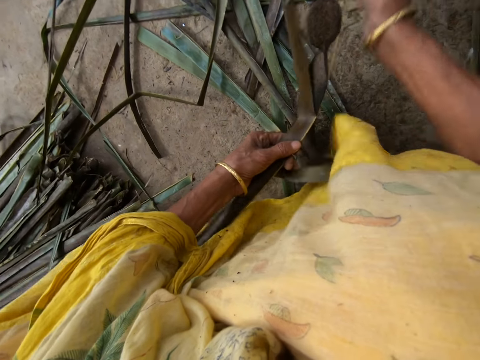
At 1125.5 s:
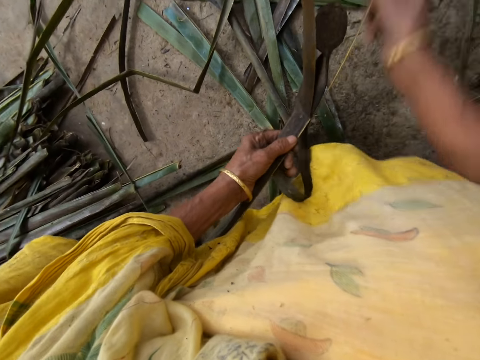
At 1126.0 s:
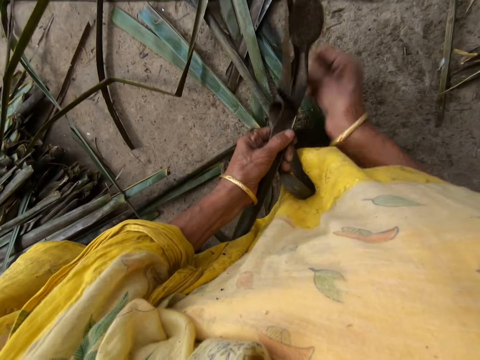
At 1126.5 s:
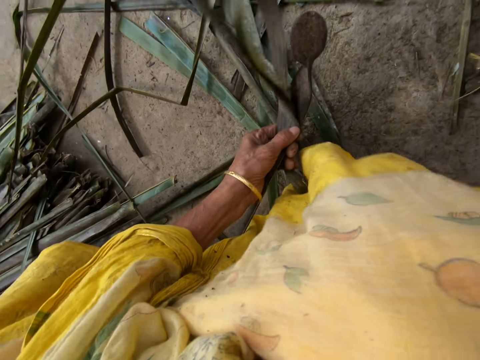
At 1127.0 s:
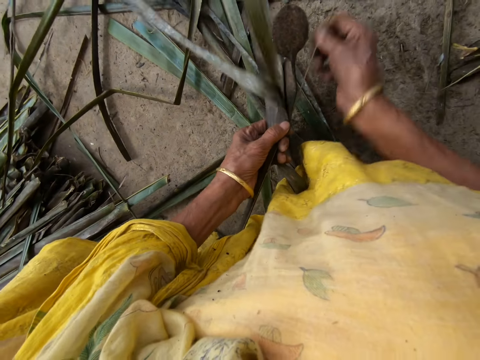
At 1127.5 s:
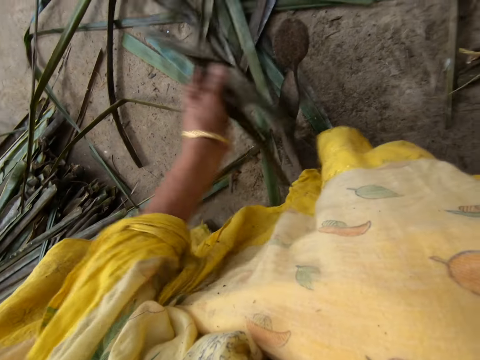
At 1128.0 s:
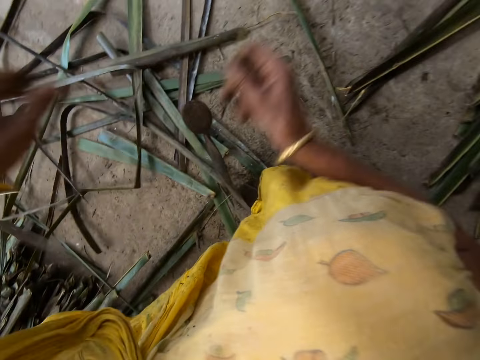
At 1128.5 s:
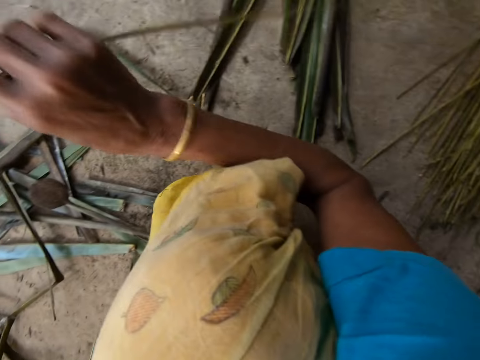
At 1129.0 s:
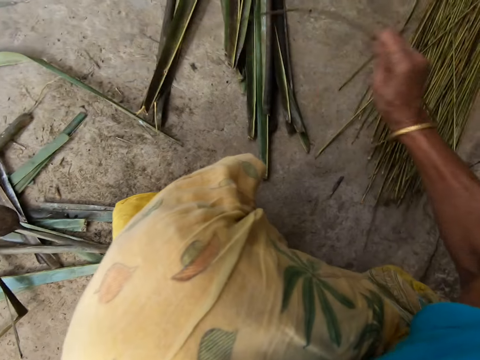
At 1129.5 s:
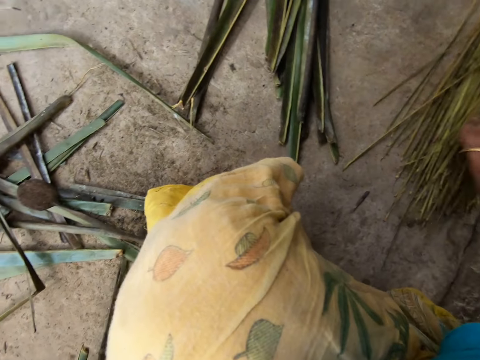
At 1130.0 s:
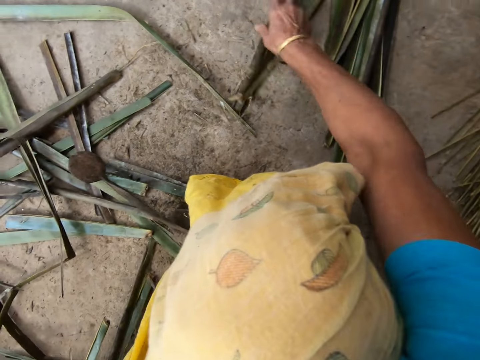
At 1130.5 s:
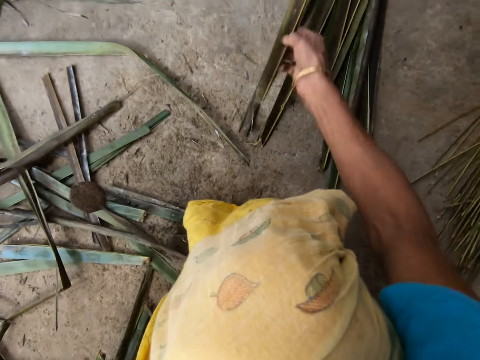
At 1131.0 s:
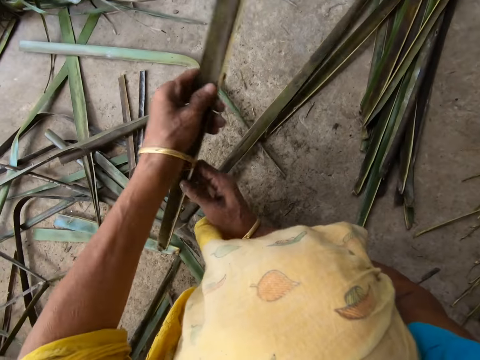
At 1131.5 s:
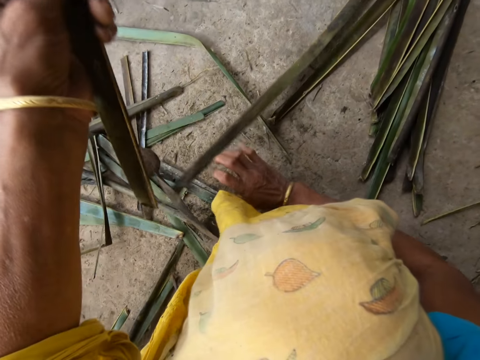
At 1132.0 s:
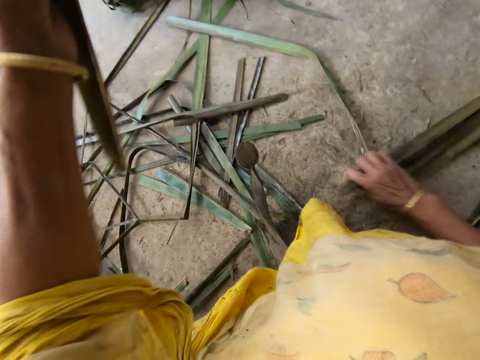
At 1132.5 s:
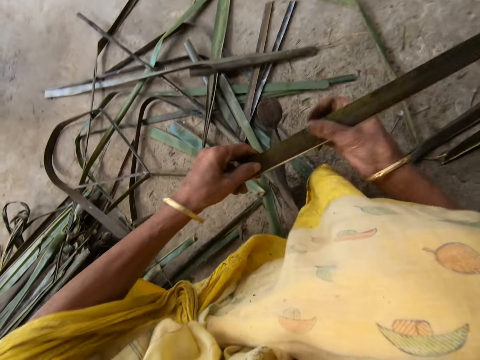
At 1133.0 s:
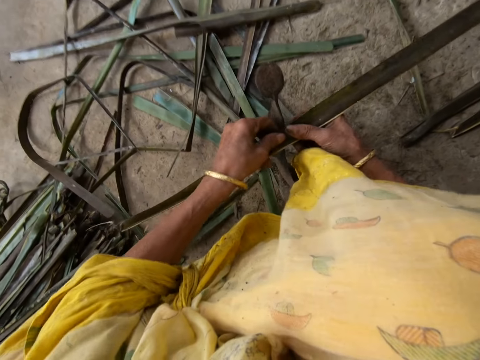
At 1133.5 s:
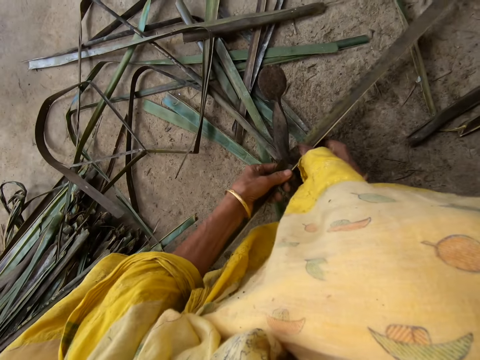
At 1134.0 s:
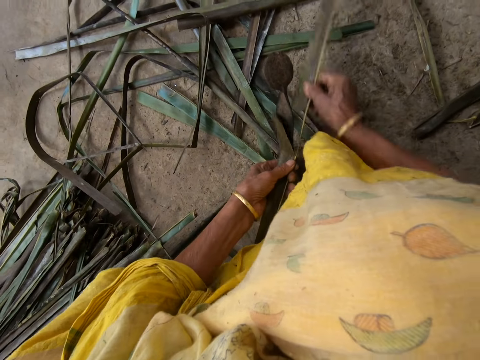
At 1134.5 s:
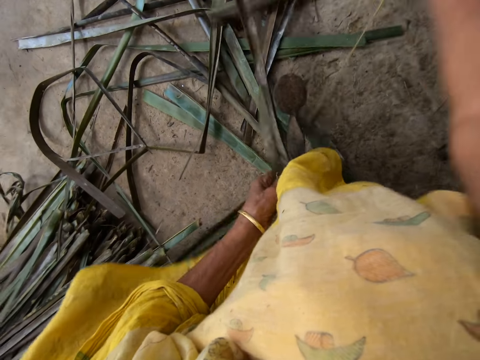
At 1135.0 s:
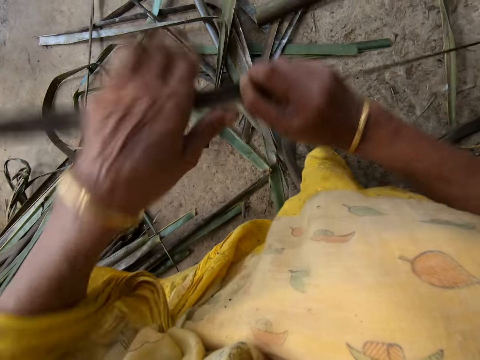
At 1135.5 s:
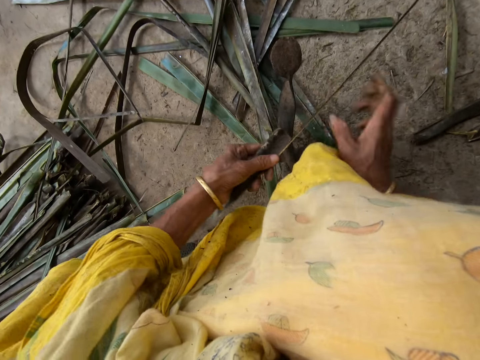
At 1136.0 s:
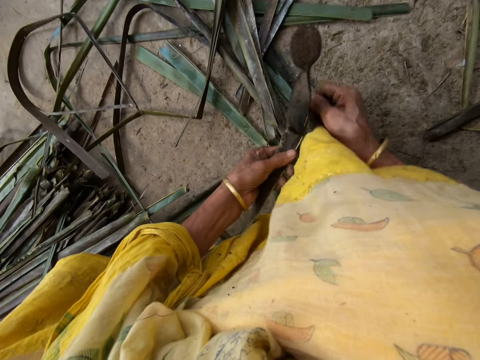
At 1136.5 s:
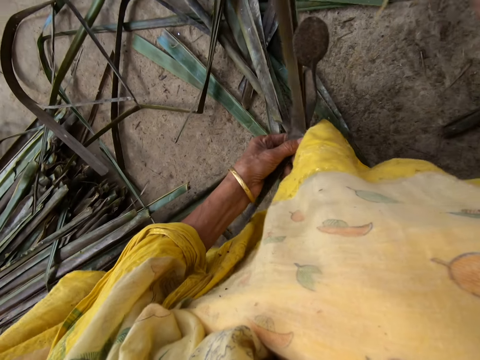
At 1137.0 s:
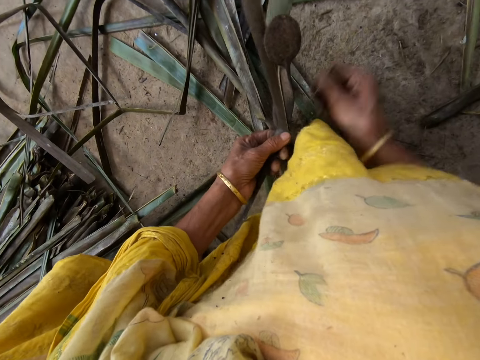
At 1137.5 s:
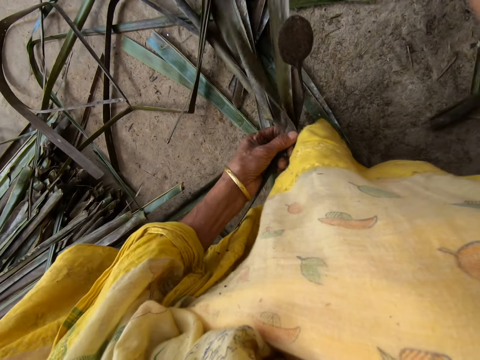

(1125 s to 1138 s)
The camera wearer pulls the midrib on the coconut leaf. She drops the stick or midrib on the floor with her right hand. She picks up a leaflet or coconut leaf from the floor with her right hand. She tears the coconut leaves apart. She reaps the coconut leaf off the midrib on the vegetable cutter or sharp edge iron rod on the floor. She pulls the midrib on the coconut leaf. She reaps the coconut leaf off the midrib on the vegetable cutter. She pulls the midrib on the coconut leaf.

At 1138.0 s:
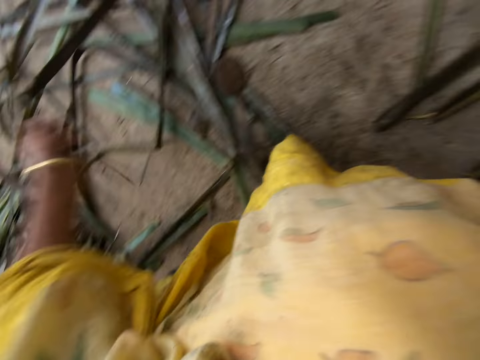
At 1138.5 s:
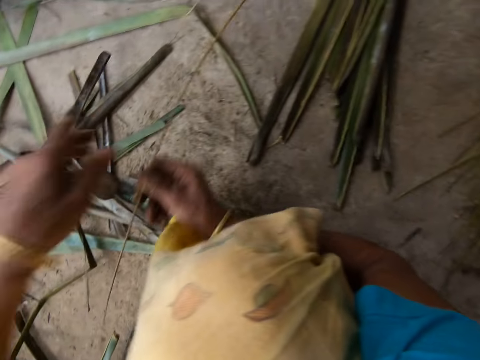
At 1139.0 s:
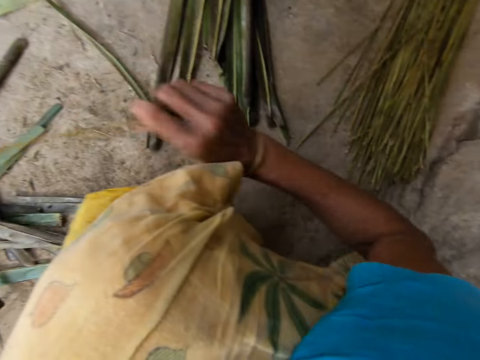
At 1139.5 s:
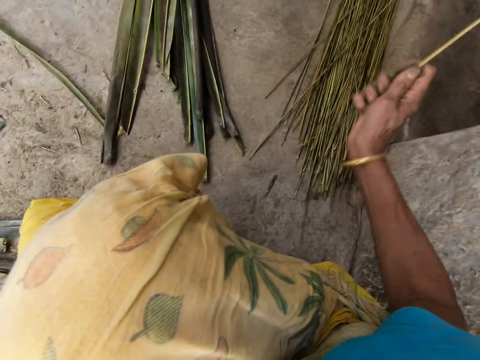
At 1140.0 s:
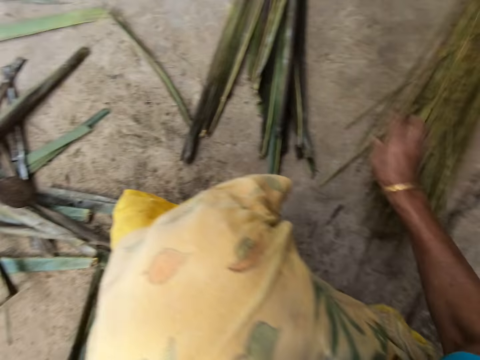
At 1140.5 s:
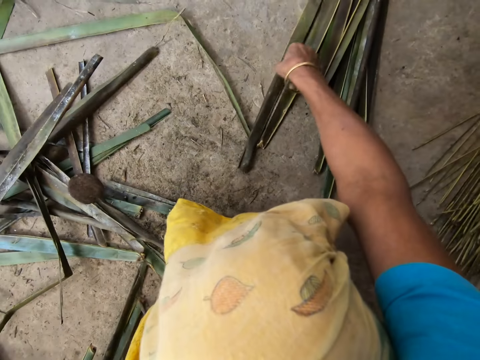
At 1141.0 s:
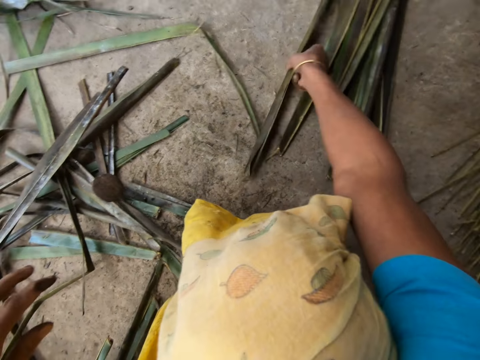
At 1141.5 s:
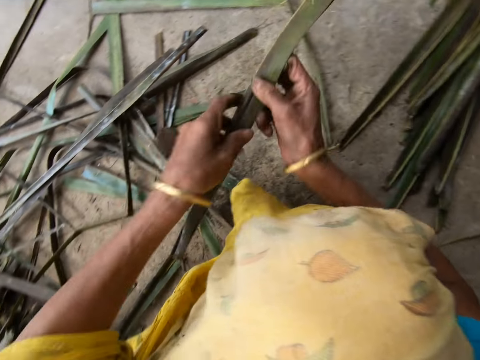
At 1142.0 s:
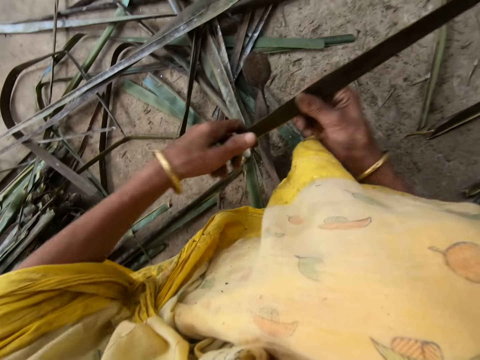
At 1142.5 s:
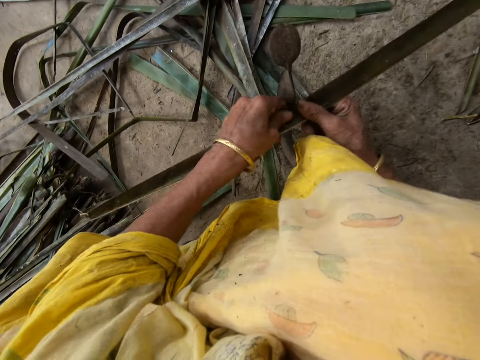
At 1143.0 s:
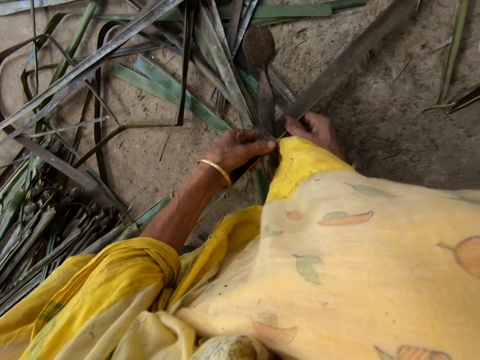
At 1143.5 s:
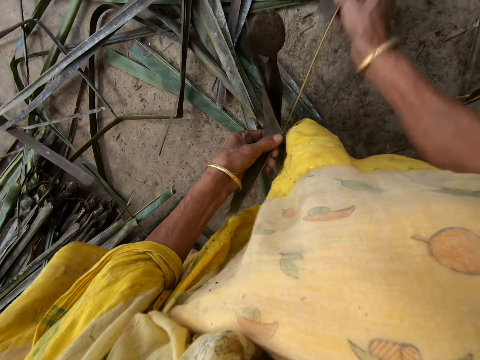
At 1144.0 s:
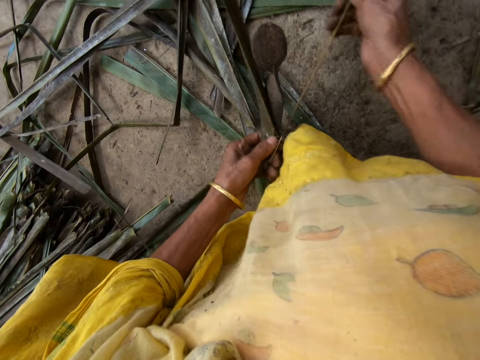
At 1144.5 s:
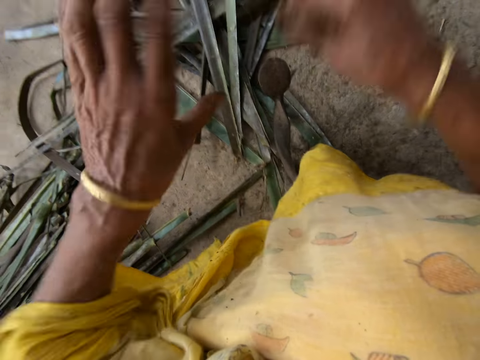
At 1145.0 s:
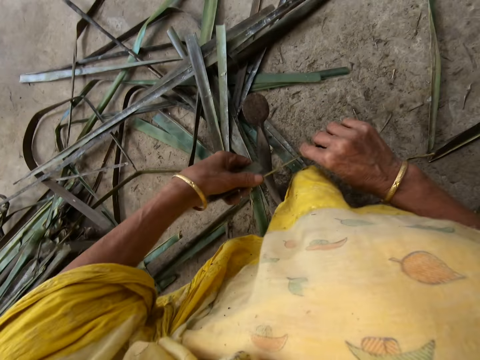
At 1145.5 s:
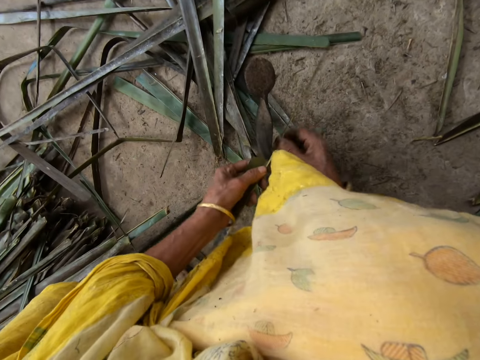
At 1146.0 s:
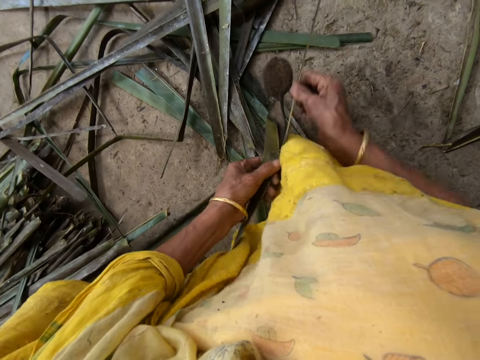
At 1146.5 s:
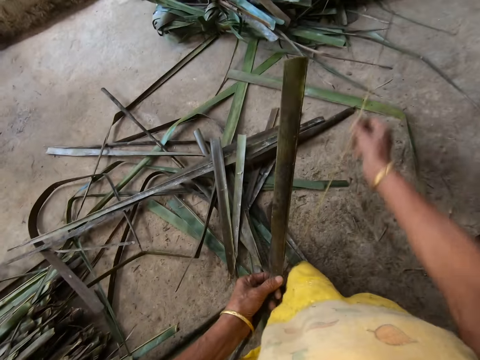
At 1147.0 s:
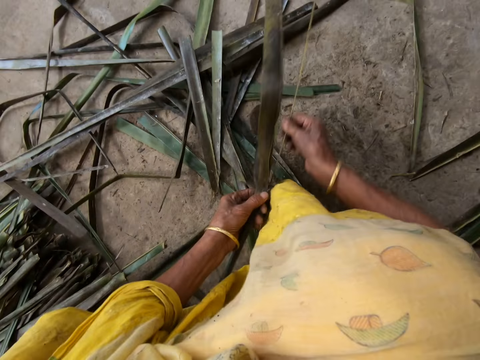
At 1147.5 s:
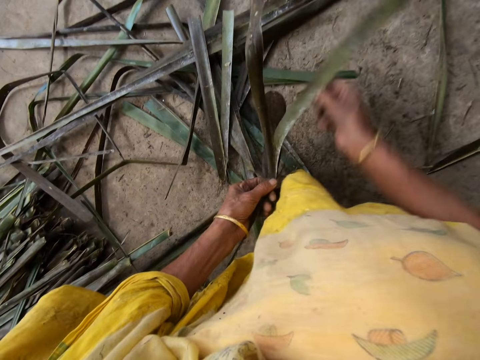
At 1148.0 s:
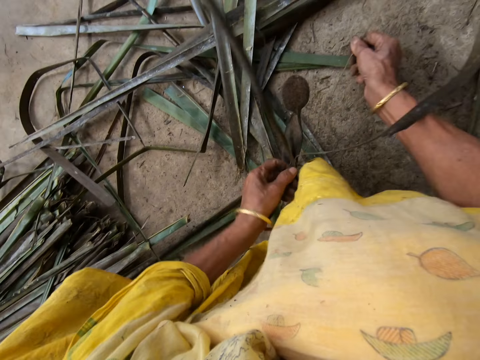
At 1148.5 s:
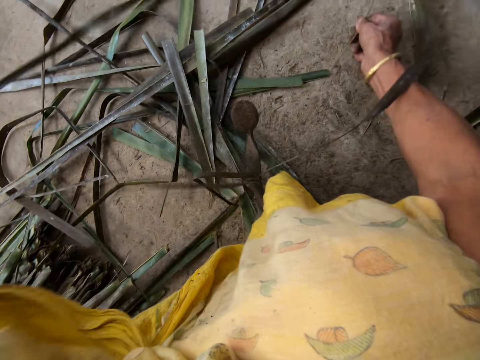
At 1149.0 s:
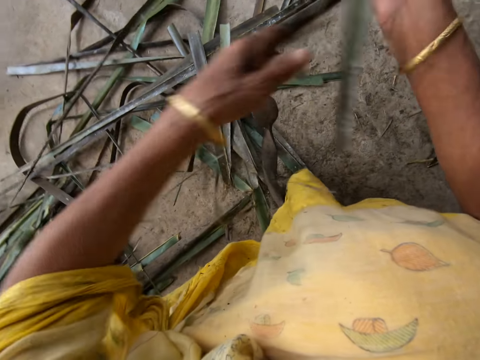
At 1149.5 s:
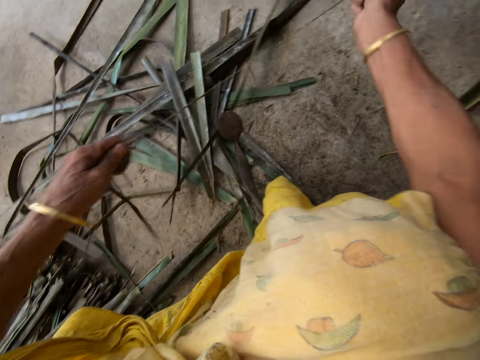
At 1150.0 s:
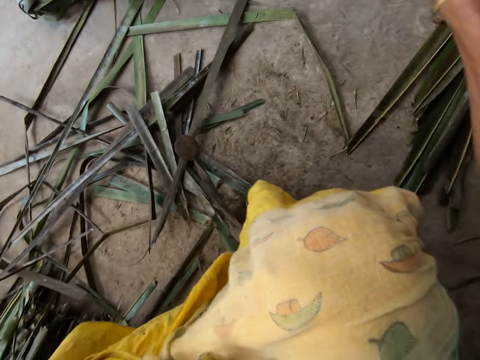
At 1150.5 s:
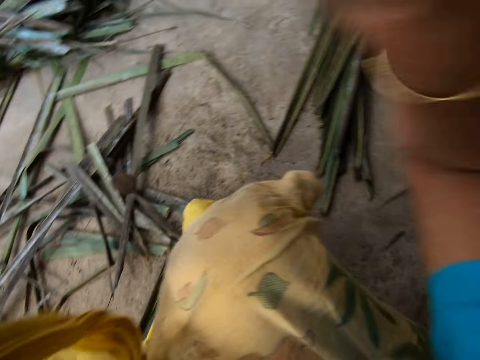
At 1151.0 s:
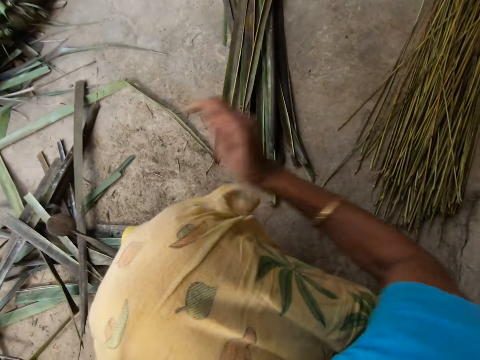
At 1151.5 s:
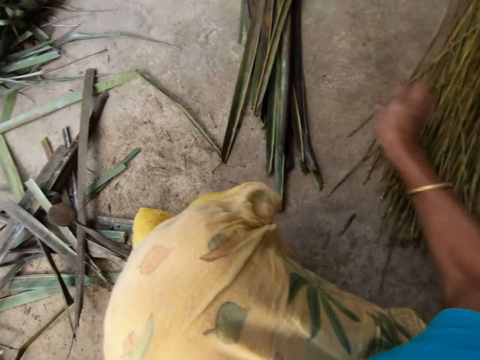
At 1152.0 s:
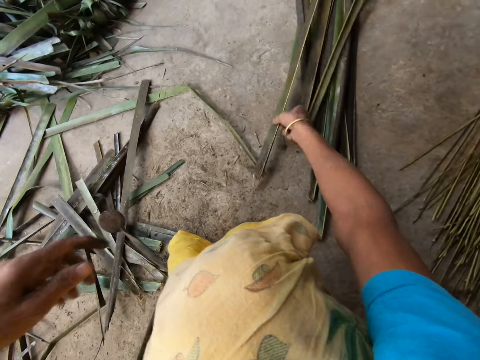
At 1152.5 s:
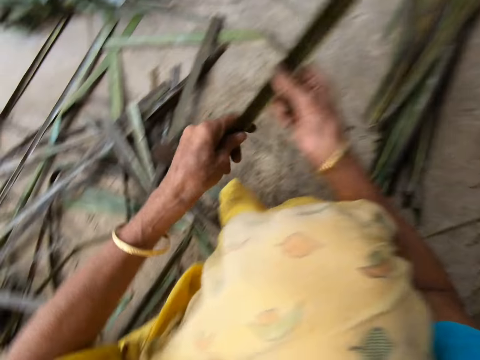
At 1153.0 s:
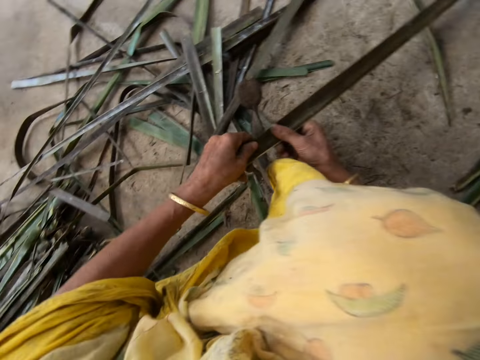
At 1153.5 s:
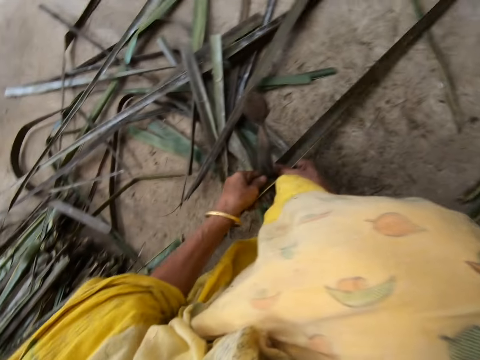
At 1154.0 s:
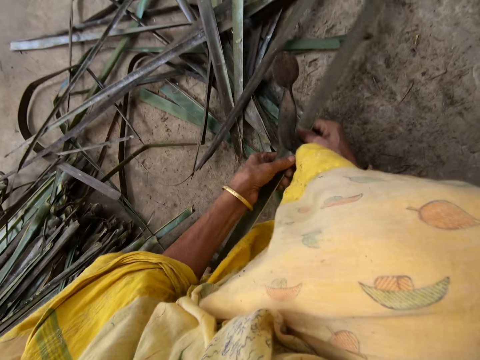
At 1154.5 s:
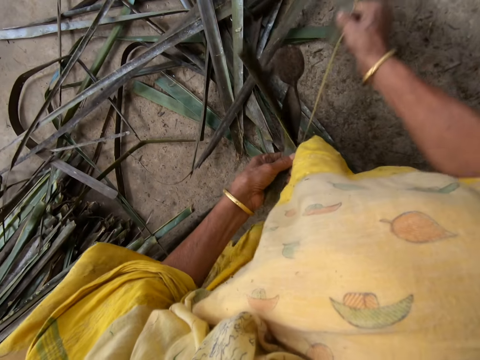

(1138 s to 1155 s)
The camera wearer drops the stick or coconut leaf midrib on the floor with her right hand. She picks up a leaflet or coconut leaf from the floor with her right hand. She reaps the coconut leaf off the midrib on the vegetable cutter or sharp edge iron rod on the floor. She pulls the midrib on the coconut leaf. She reaps the coconut leaf off the midrib on the vegetable cutter. She pulls the midrib on the coconut leaf. She drops the stick on the floor with her right hand. She picks up a leaflet from the floor with her right hand. She reaps the coconut leaf off the midrib on the vegetable cutter. She pulls the midrib on the coconut leaf.
